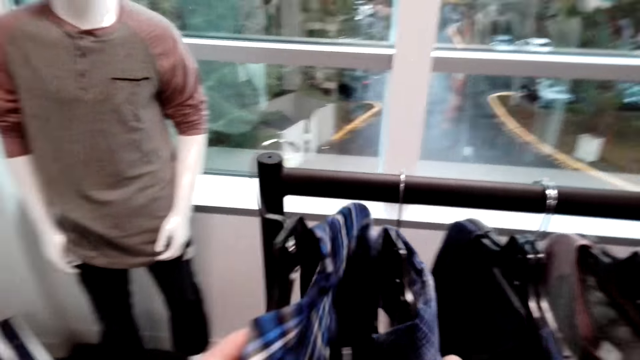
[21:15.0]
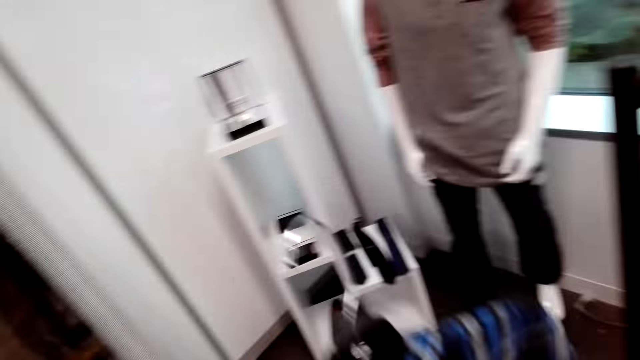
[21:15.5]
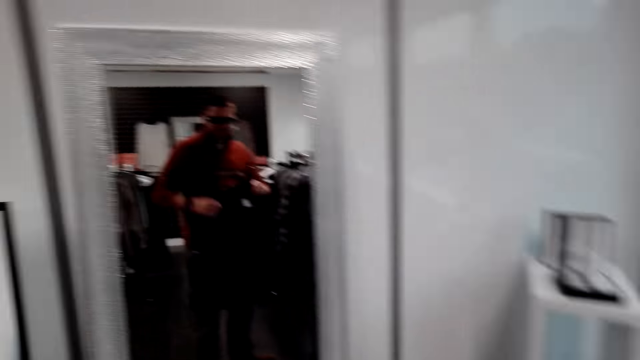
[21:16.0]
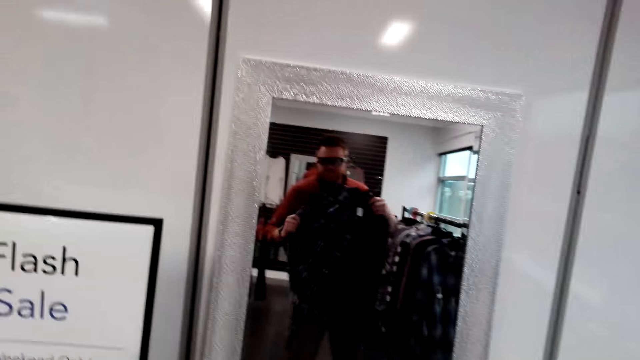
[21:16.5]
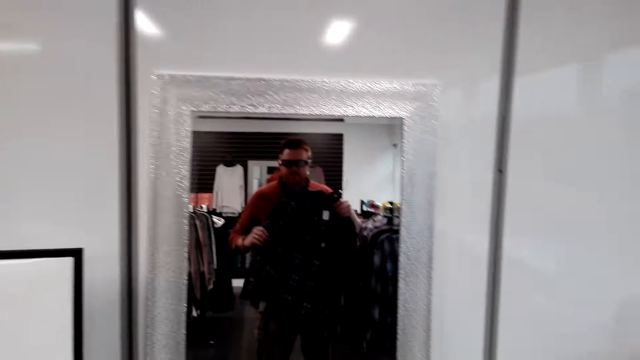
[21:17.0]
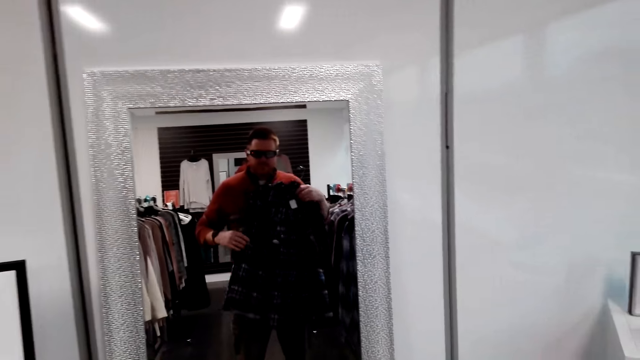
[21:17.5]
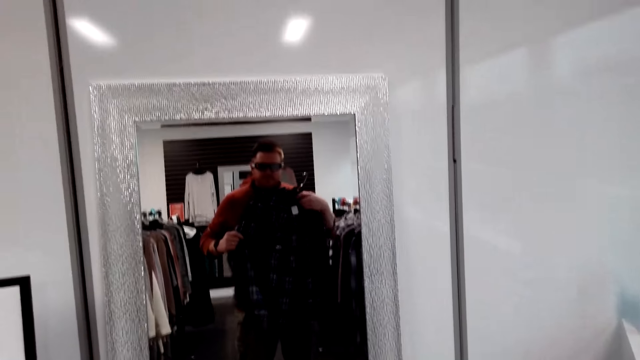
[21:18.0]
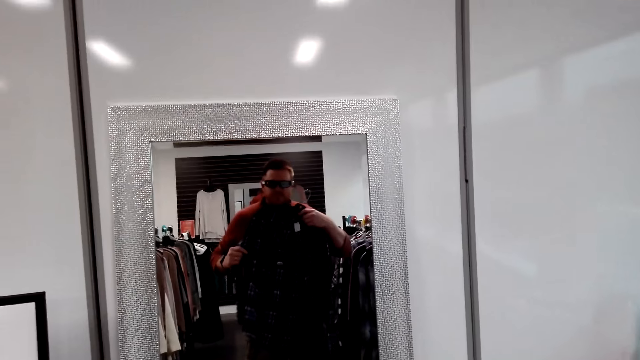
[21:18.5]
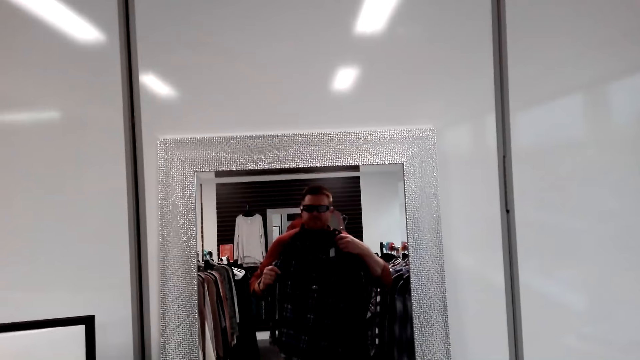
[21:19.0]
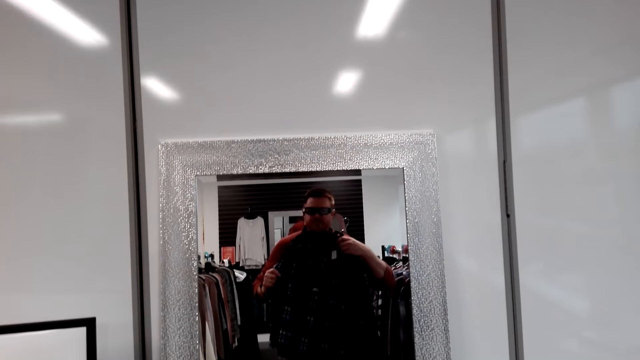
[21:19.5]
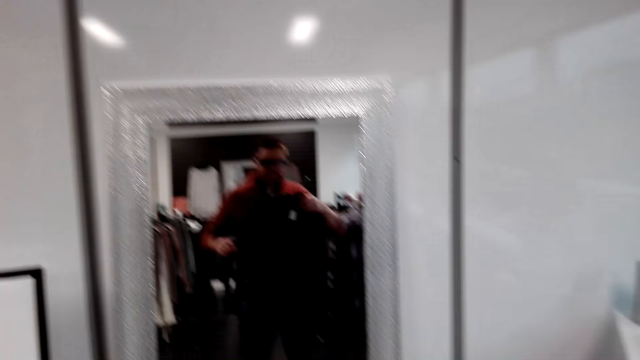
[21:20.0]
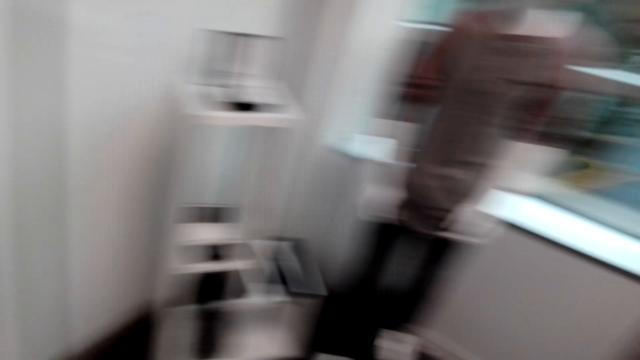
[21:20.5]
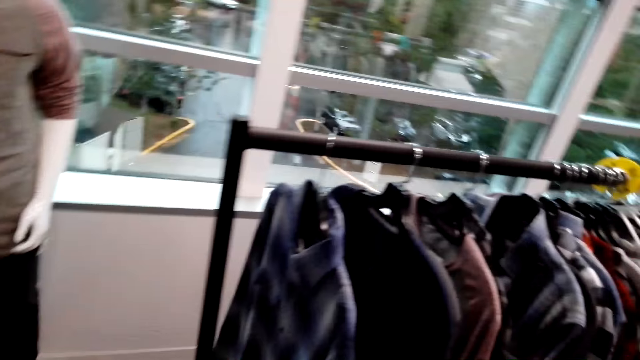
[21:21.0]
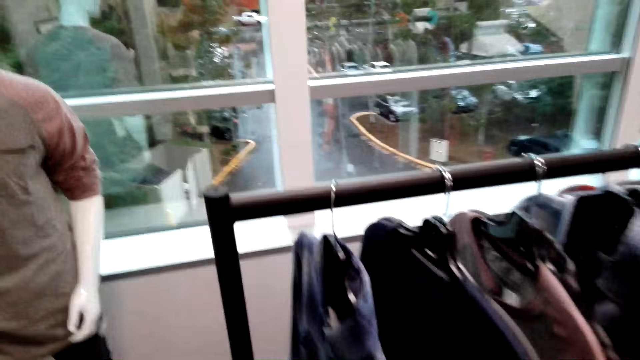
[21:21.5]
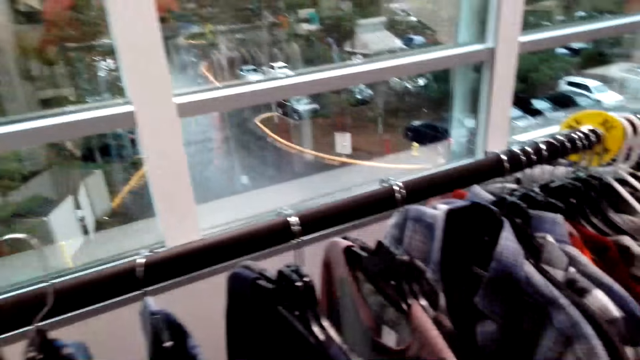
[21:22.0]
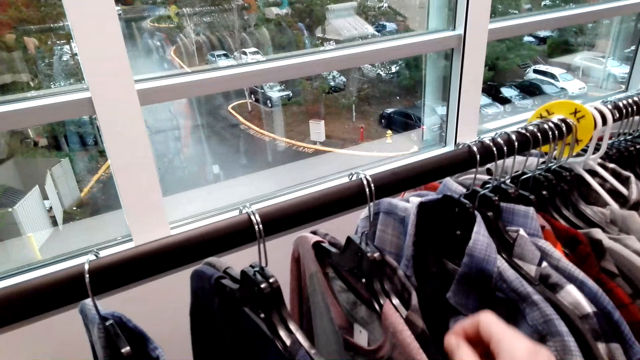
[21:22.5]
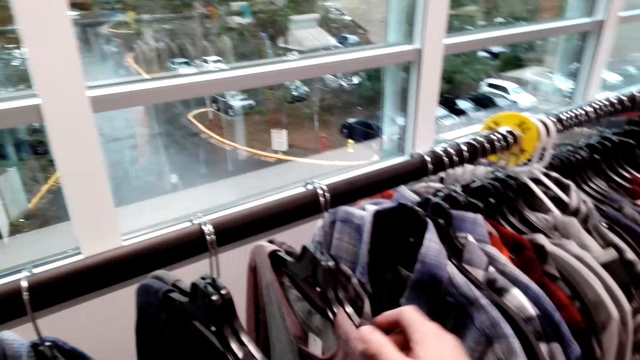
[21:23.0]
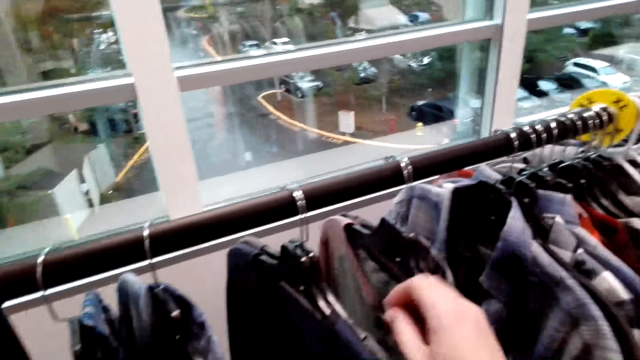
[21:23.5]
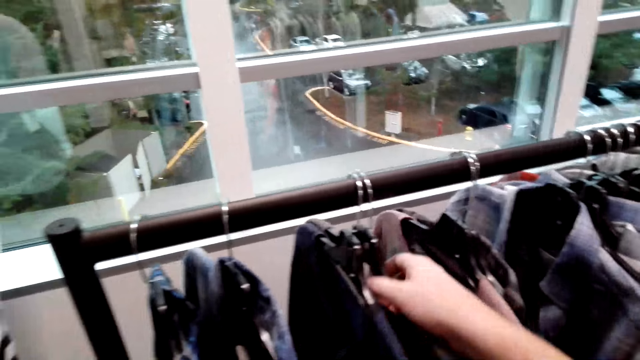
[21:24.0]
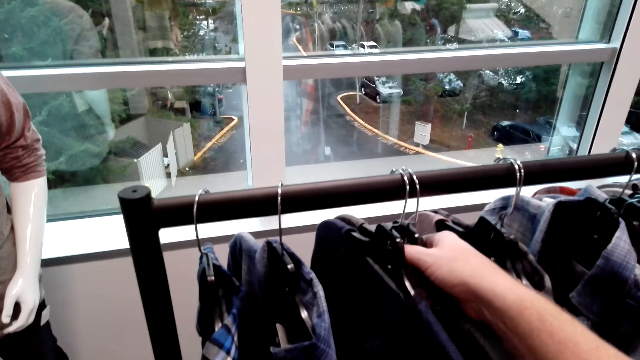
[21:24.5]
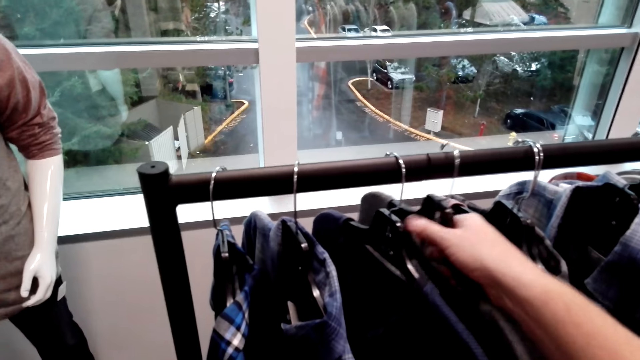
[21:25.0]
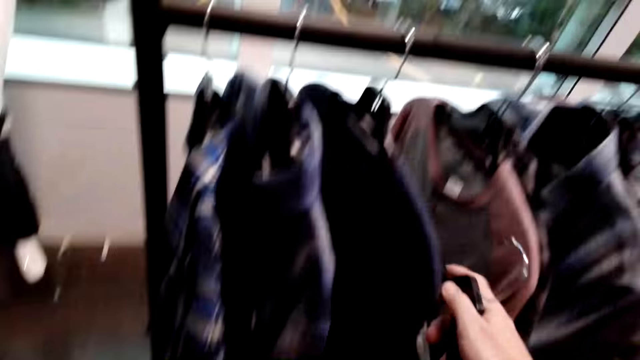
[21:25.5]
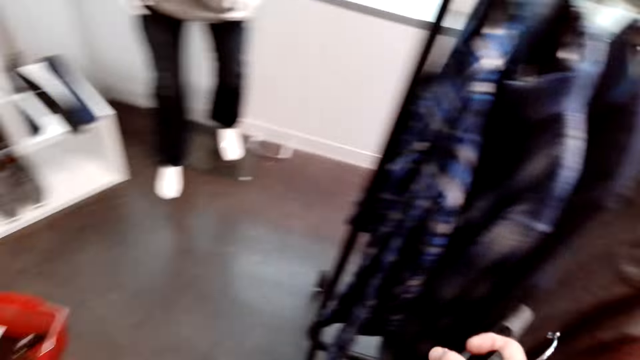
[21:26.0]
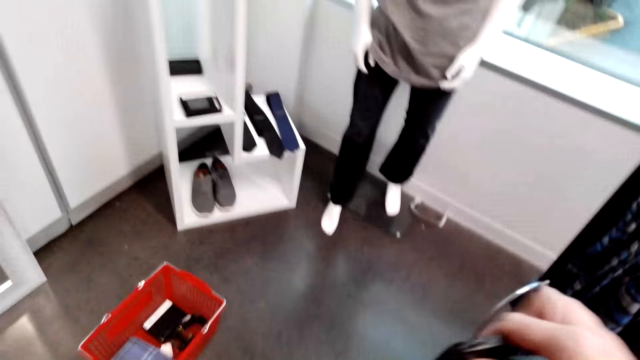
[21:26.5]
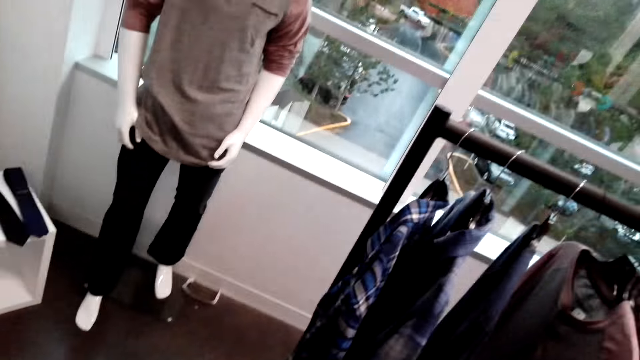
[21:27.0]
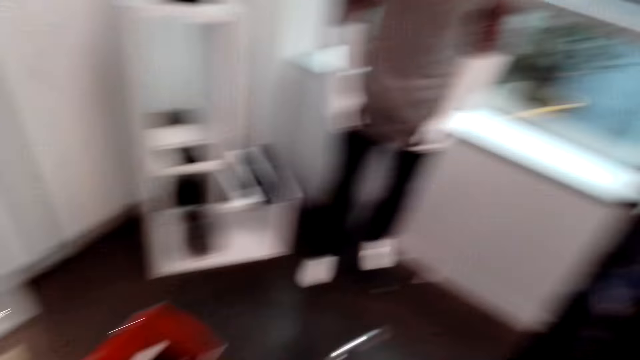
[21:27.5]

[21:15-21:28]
The camera wearer picks another shirt from the rack and makes a step. They hold the shirts and look at themselves on the mirror. They select the shirts on the cloth rack, pick another shirt from the cloth rack and make a step.

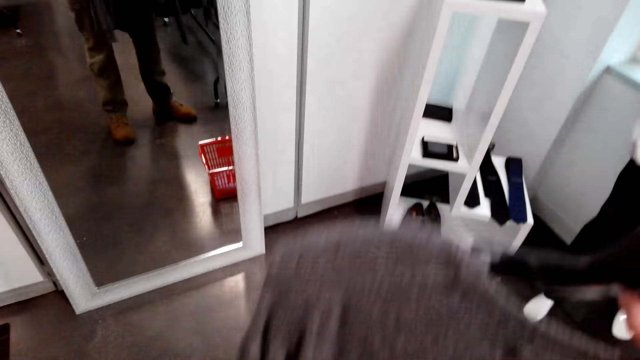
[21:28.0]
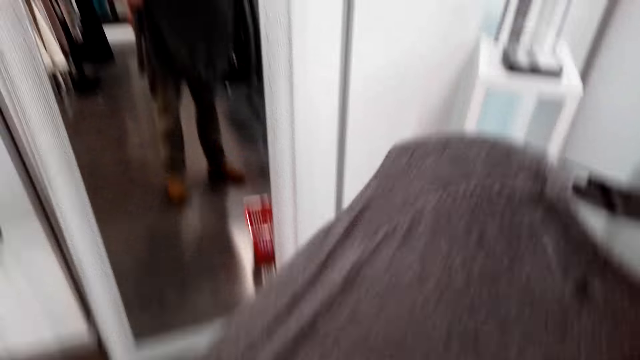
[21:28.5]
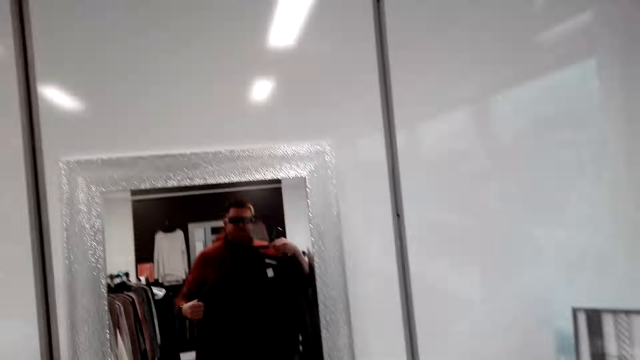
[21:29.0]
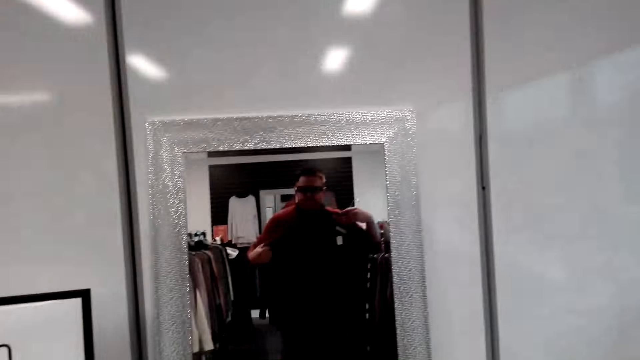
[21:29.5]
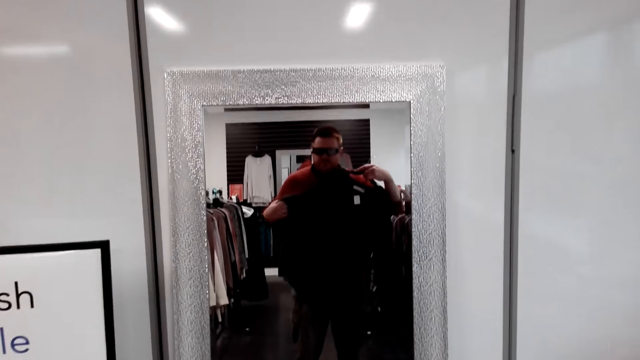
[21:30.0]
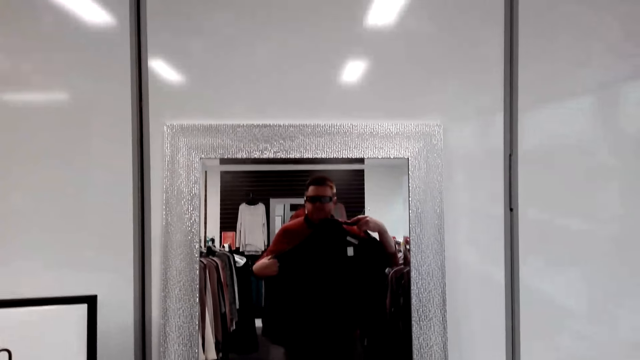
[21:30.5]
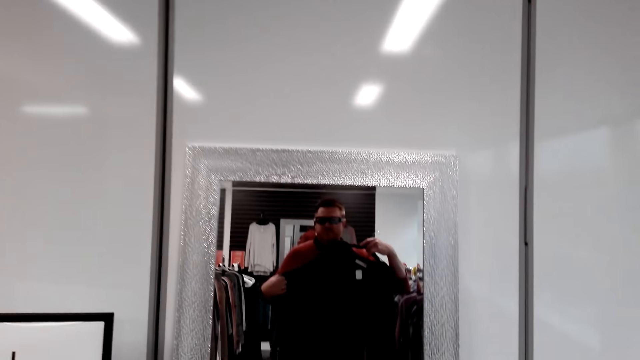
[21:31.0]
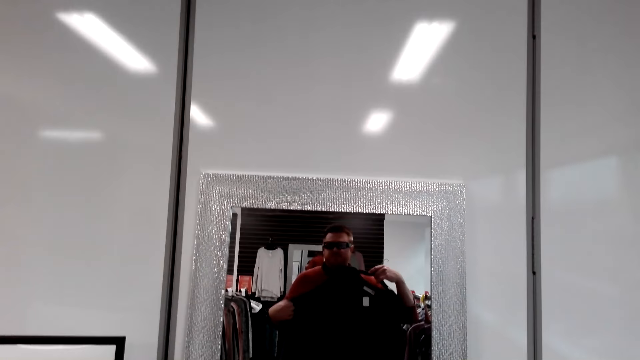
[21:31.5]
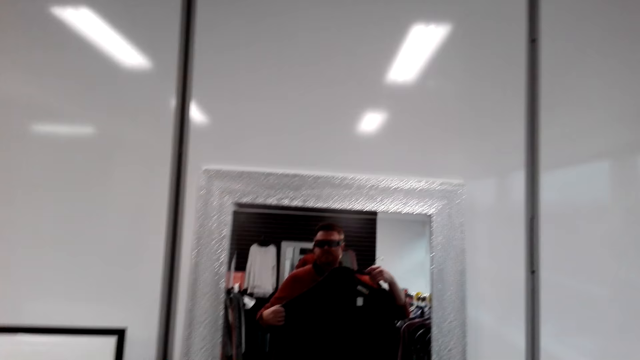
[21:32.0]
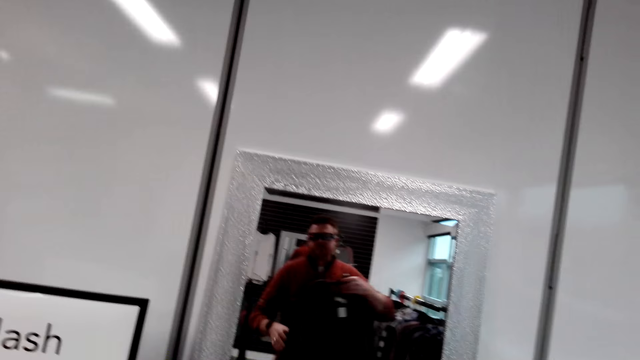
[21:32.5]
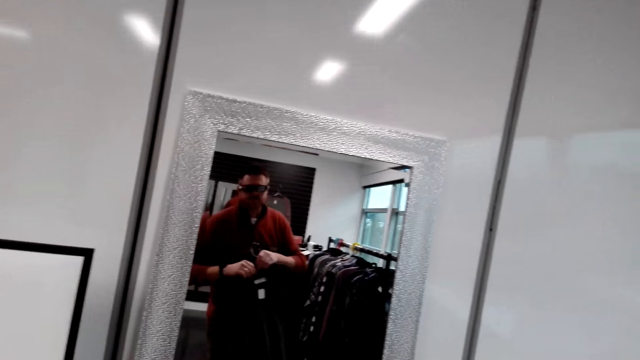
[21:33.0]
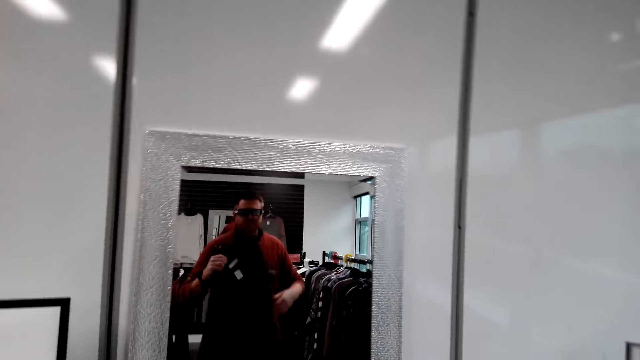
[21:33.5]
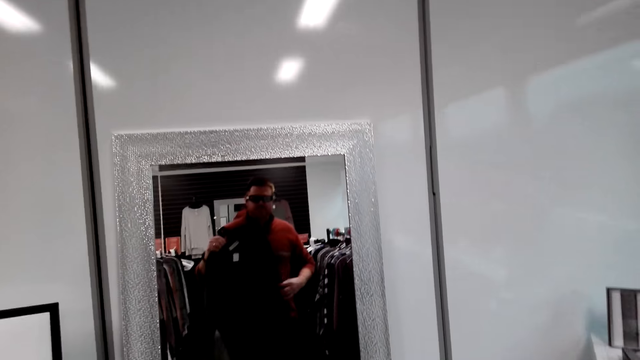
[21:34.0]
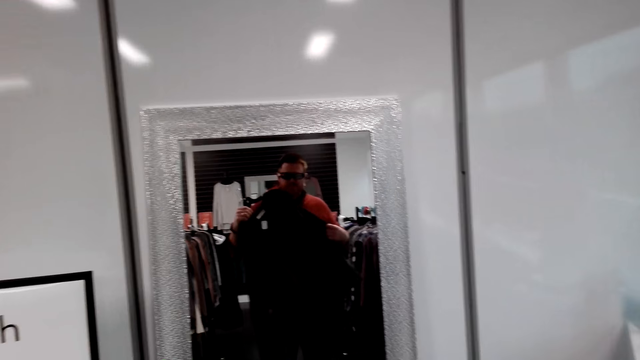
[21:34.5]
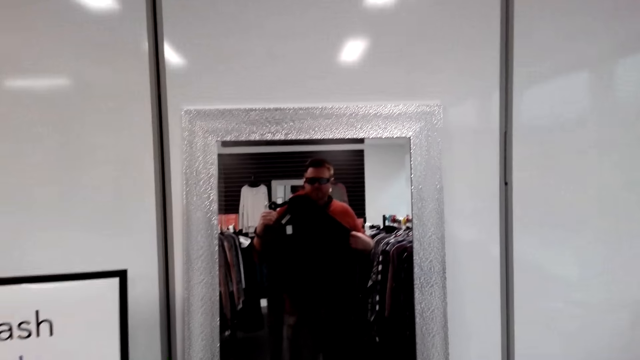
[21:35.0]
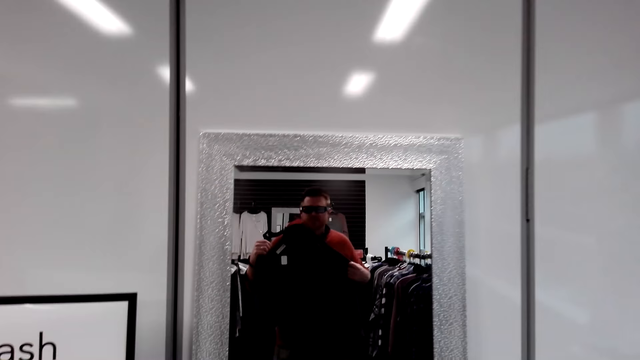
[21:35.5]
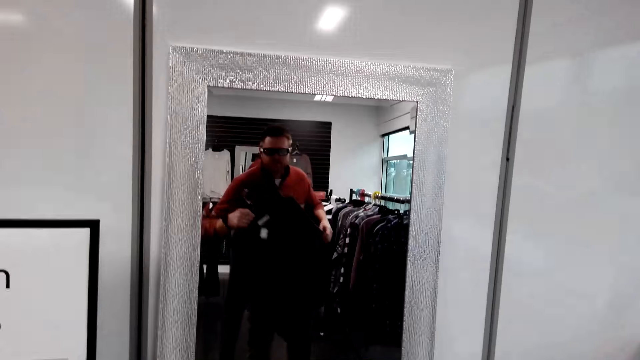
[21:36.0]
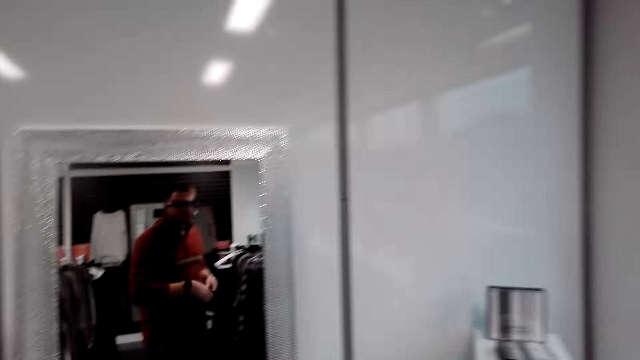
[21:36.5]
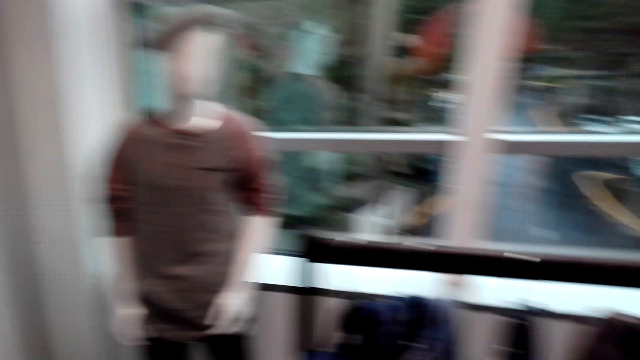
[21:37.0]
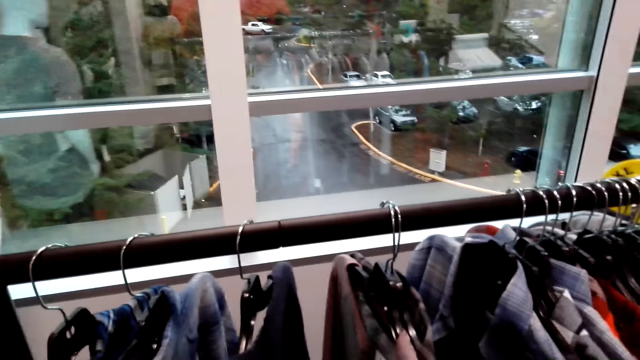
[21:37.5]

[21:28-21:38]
The camera wearer looks at themselves on the mirror. They hold the shirts.
